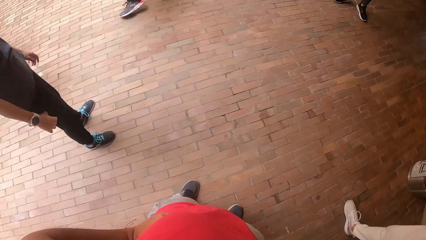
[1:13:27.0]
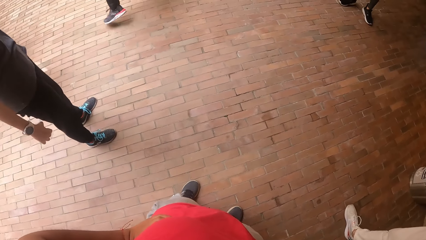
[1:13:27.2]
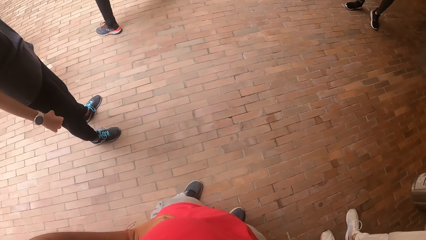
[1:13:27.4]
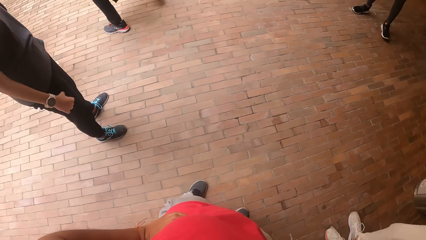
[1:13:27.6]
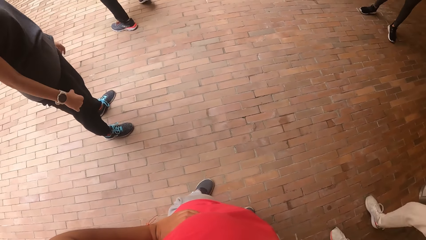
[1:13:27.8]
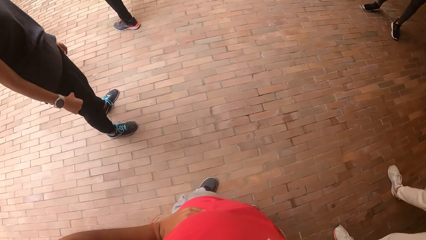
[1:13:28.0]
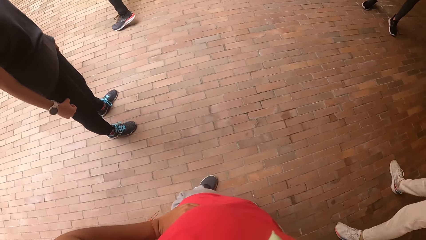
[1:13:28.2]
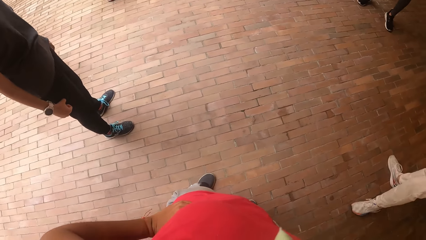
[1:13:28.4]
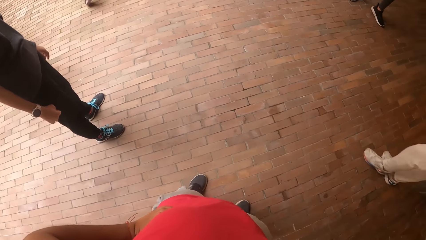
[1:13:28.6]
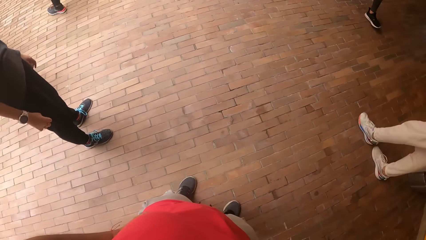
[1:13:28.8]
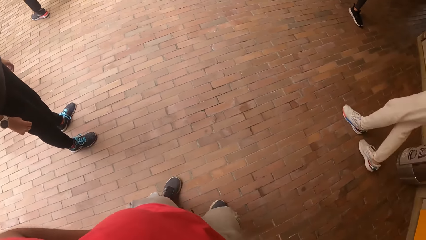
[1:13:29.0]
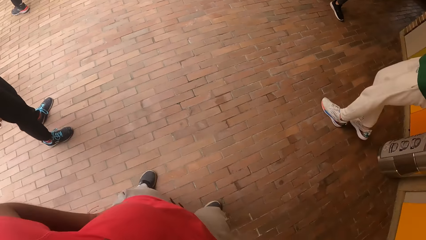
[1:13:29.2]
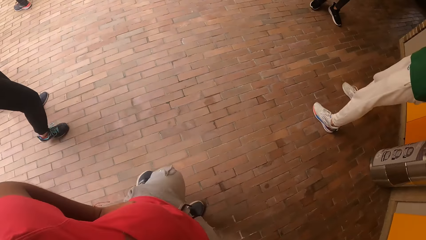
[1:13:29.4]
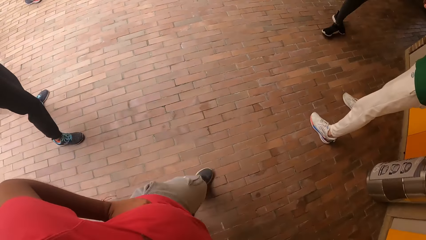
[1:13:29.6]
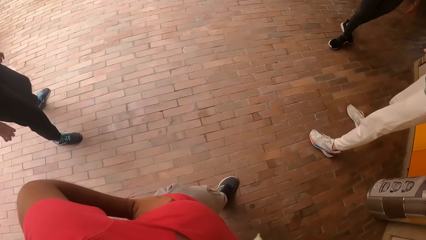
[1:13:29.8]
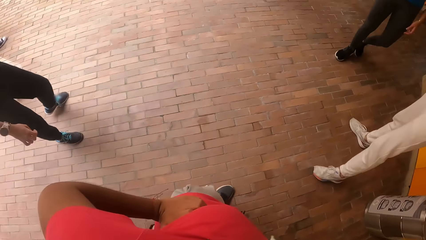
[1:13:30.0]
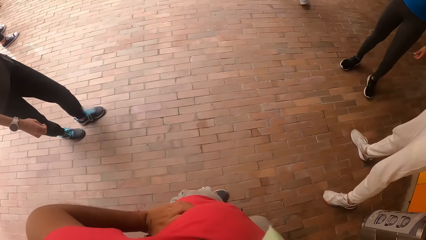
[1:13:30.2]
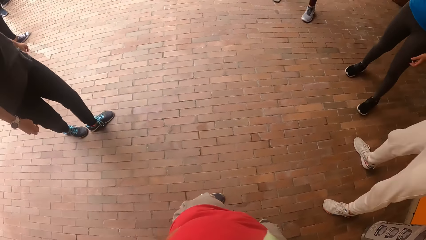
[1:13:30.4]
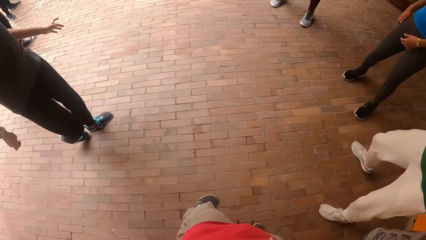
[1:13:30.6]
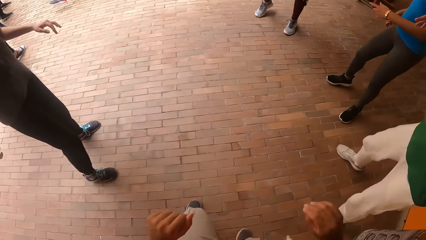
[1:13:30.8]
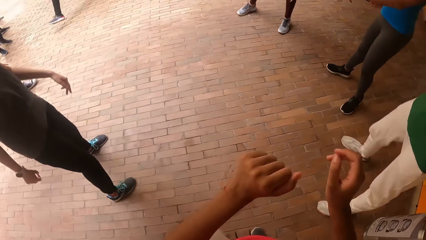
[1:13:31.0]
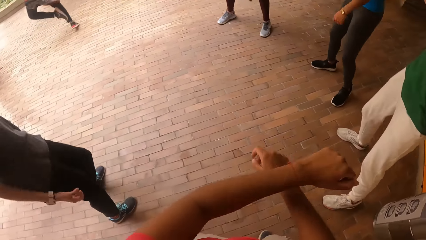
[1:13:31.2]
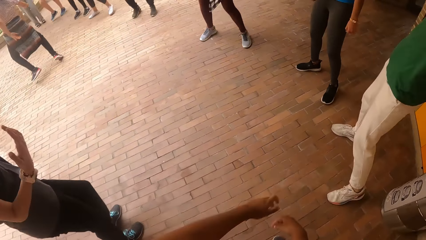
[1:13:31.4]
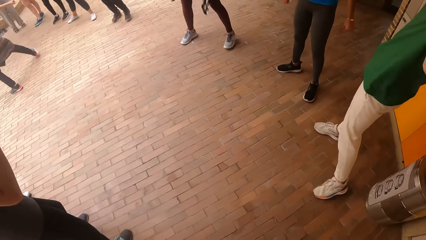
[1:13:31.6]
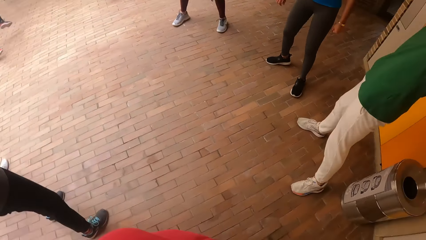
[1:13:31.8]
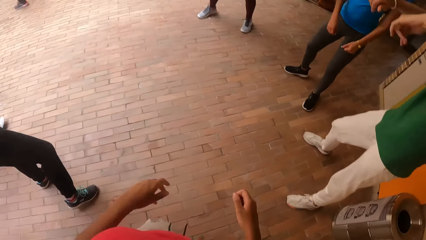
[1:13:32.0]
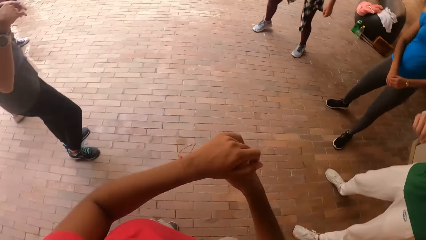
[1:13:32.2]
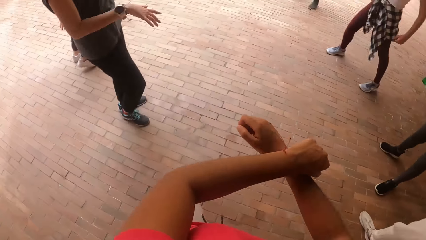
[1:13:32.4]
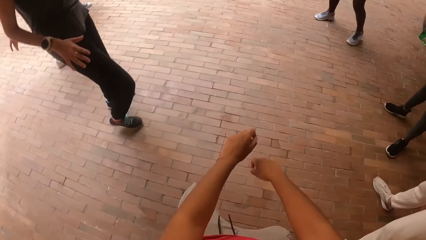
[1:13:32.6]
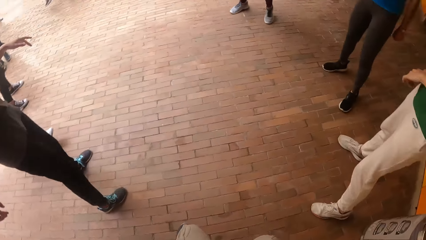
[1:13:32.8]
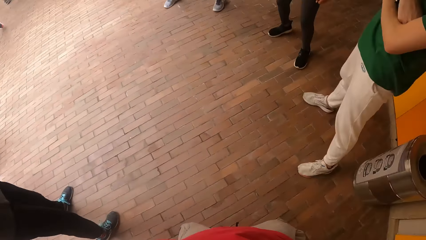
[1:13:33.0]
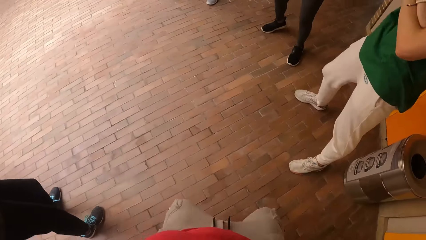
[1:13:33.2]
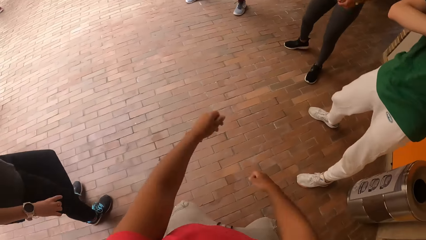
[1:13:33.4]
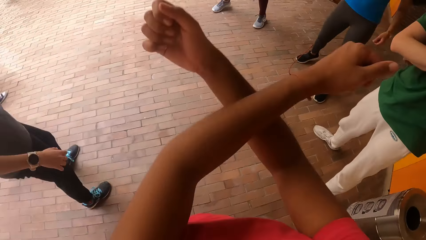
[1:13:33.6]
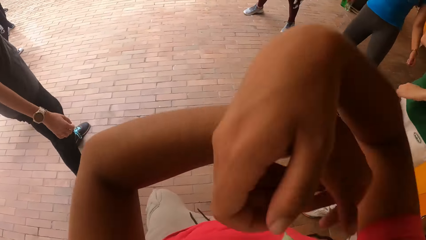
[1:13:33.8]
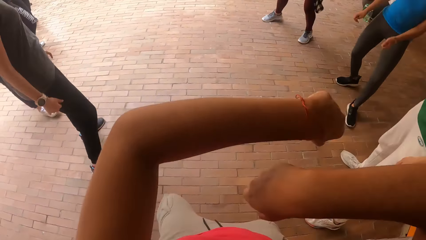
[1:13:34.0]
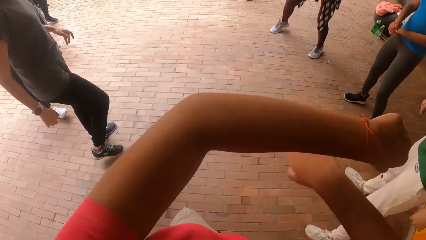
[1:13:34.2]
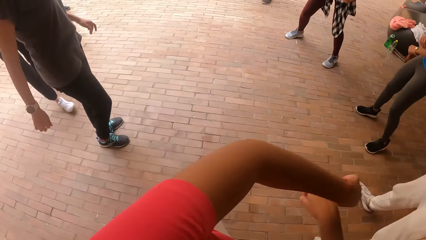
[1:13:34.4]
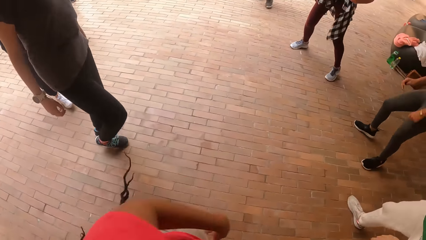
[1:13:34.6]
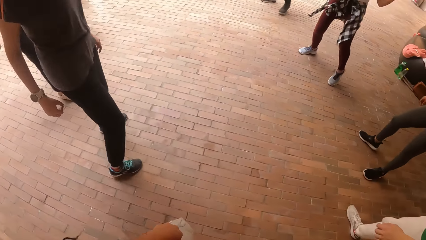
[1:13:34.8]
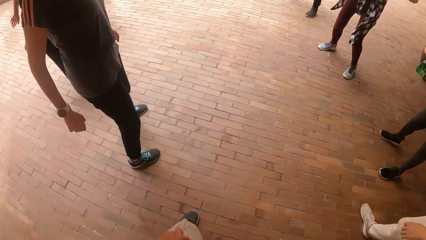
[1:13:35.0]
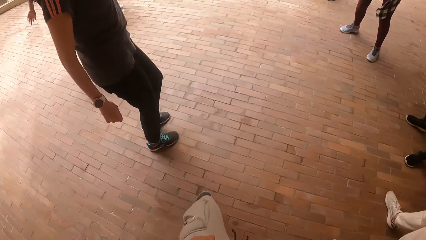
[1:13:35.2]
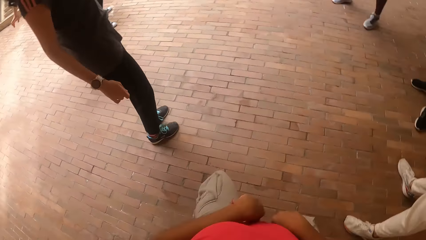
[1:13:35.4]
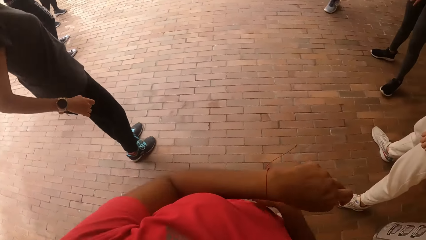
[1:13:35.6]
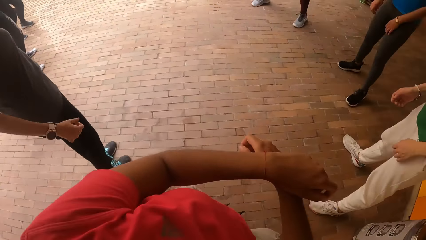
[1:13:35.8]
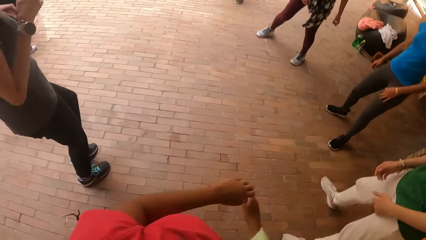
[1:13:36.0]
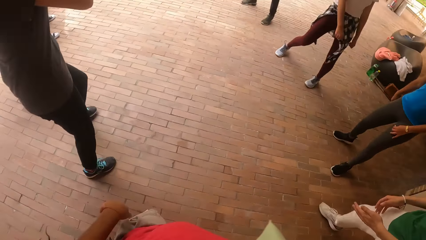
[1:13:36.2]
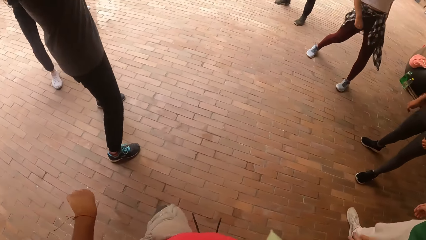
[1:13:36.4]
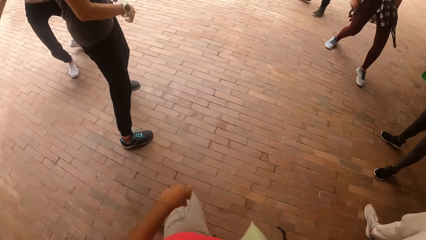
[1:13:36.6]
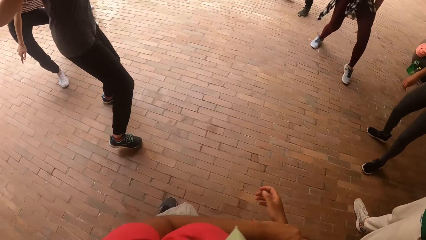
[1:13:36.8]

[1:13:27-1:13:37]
The camera wearer moves beside the man. They dance with the group of people.

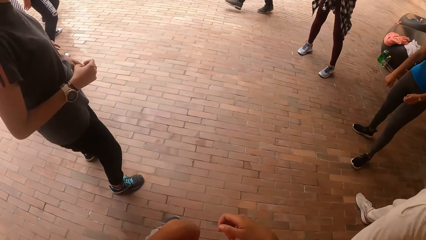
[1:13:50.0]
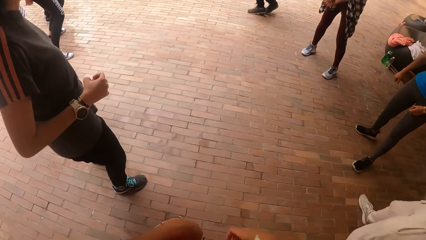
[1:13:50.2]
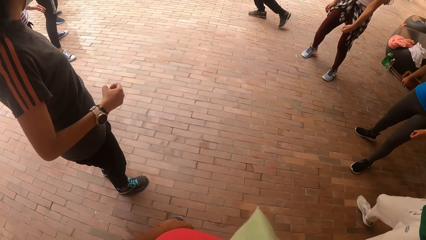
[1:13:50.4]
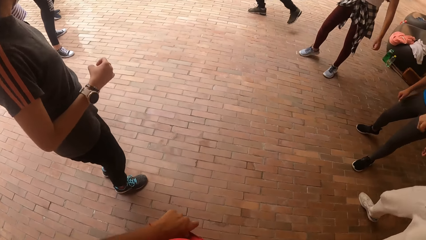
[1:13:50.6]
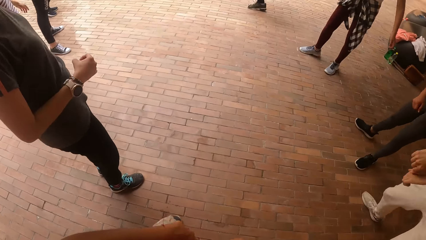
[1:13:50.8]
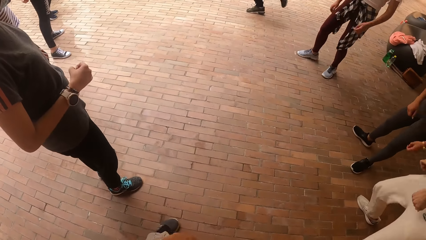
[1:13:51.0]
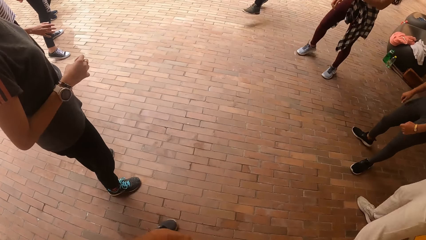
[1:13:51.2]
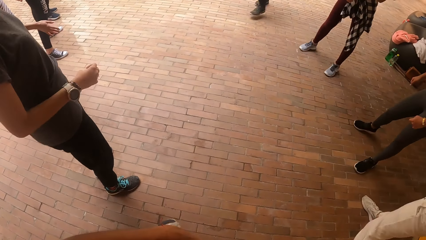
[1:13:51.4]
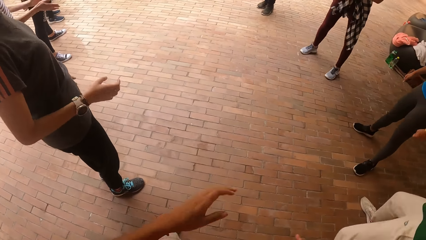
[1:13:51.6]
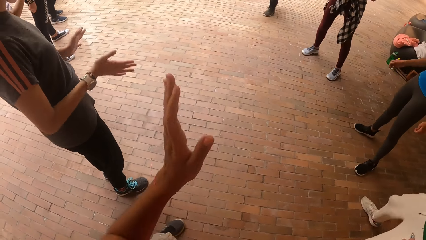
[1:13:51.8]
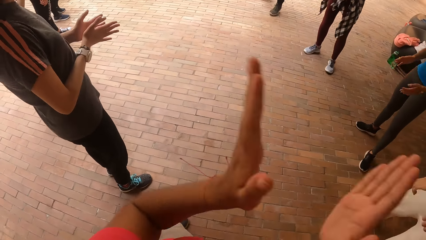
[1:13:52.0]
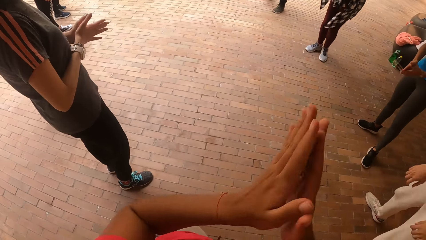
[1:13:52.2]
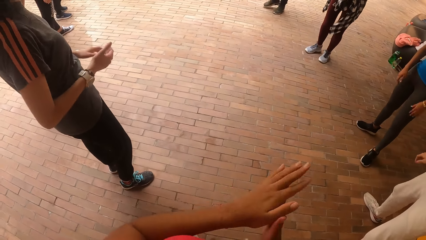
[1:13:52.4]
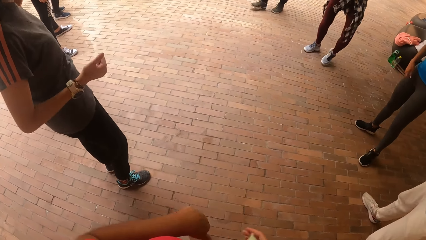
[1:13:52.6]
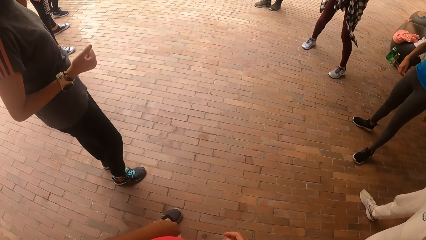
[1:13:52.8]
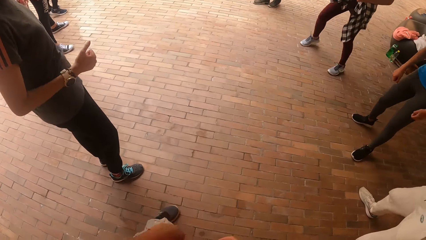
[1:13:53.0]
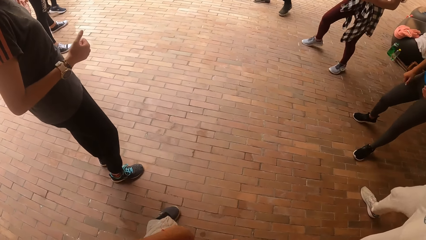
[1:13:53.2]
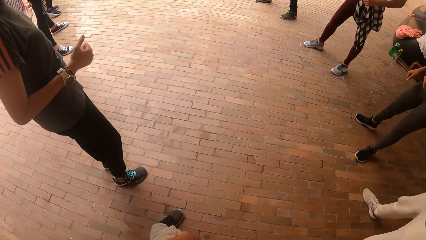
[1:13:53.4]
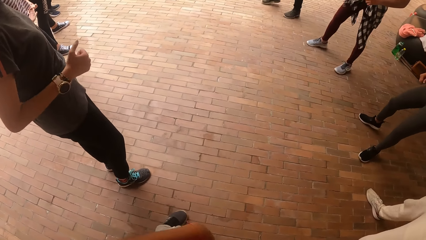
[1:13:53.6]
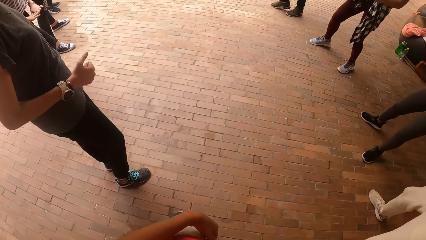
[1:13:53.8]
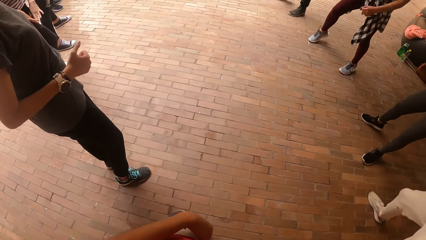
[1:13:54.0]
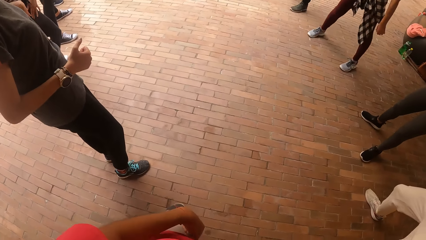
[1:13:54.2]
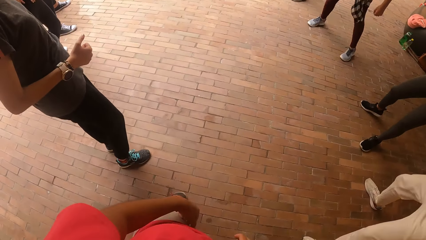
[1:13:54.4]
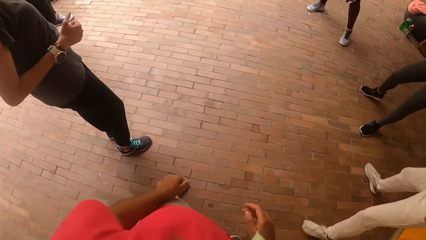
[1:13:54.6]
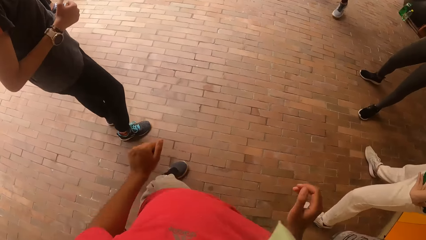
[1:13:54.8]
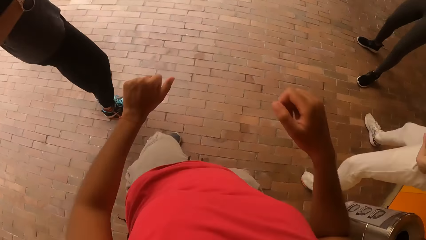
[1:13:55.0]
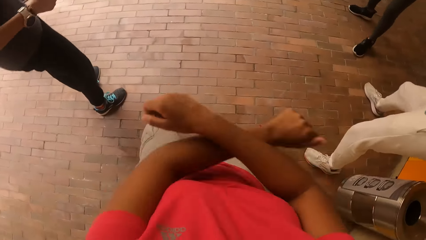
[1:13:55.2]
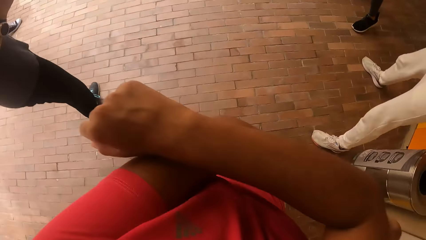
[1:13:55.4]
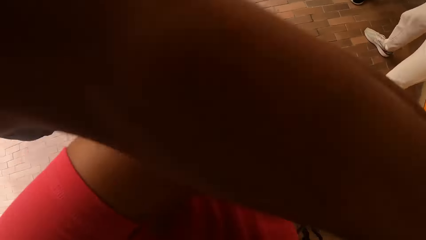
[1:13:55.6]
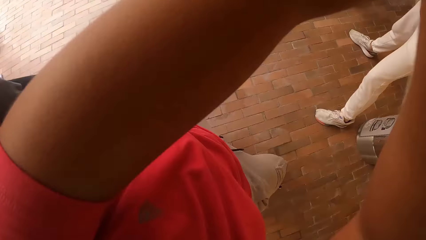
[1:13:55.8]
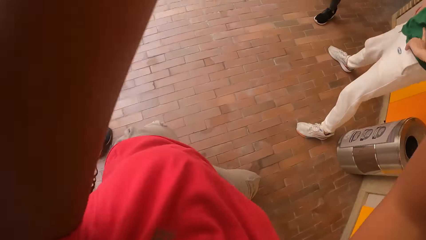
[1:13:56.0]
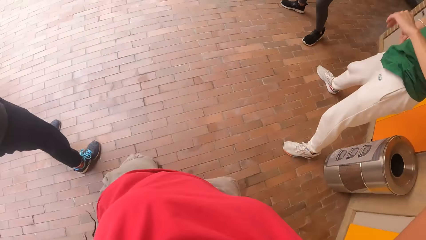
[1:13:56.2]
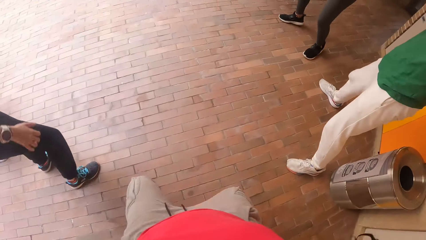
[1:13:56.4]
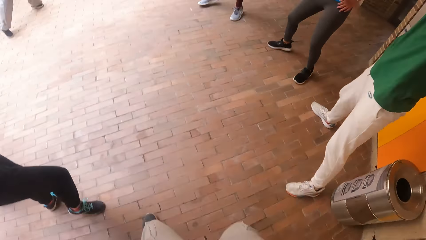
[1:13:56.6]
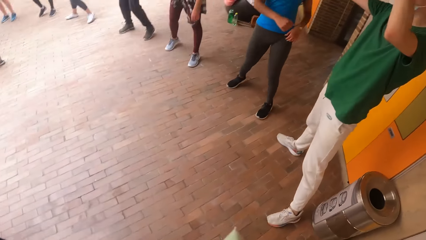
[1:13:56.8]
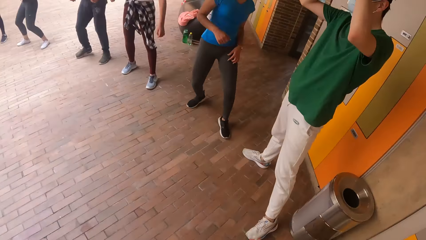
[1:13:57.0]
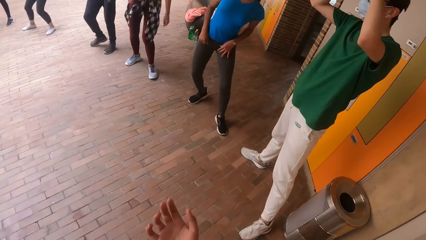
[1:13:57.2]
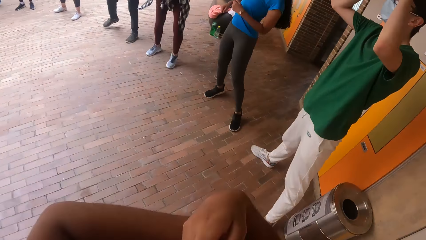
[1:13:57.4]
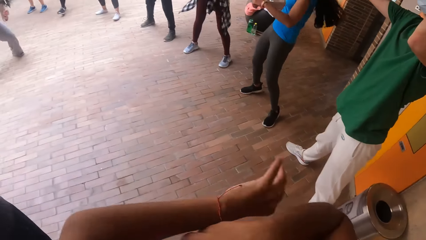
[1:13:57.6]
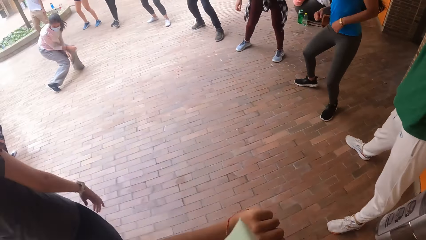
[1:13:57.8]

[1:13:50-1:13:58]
The camera wearer claps the hands. They dance with the colleagues.
